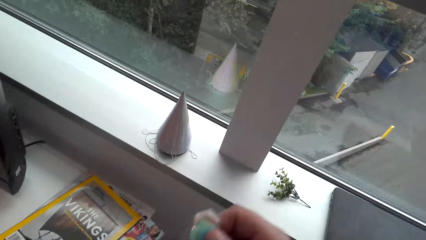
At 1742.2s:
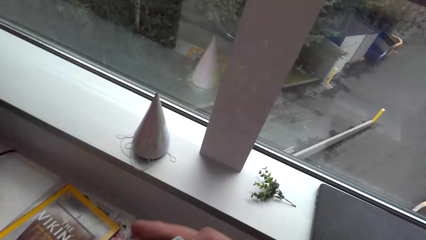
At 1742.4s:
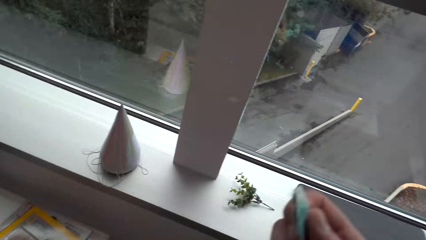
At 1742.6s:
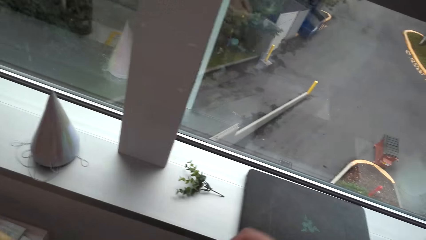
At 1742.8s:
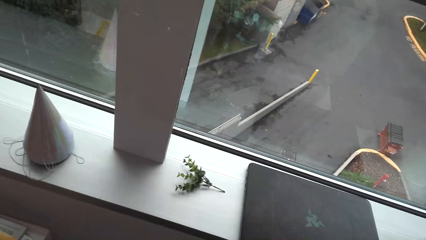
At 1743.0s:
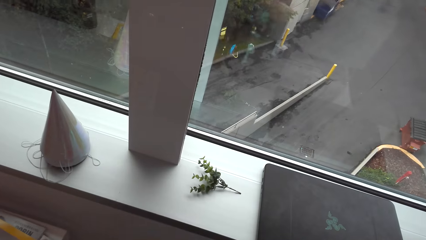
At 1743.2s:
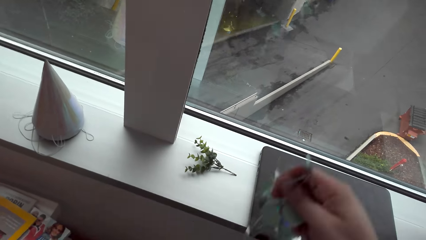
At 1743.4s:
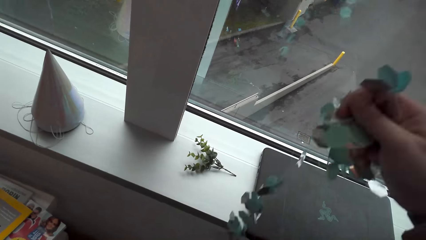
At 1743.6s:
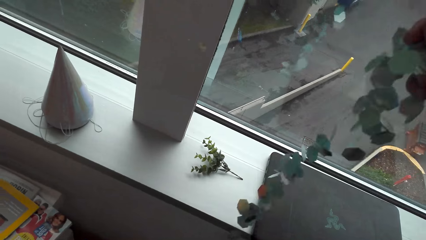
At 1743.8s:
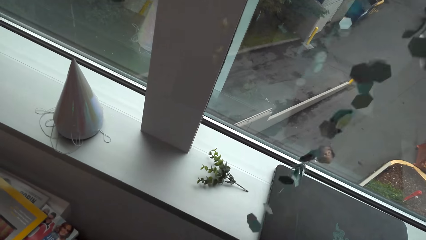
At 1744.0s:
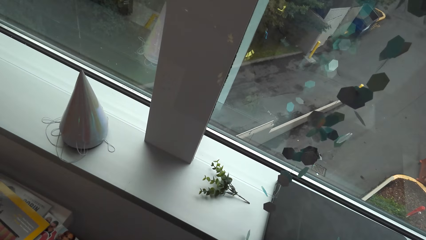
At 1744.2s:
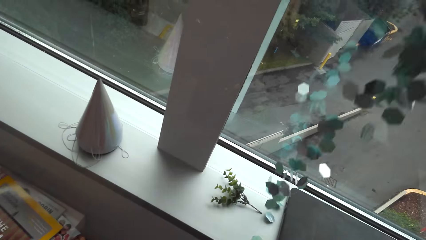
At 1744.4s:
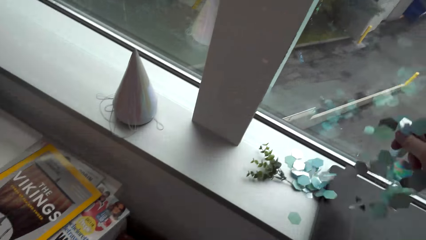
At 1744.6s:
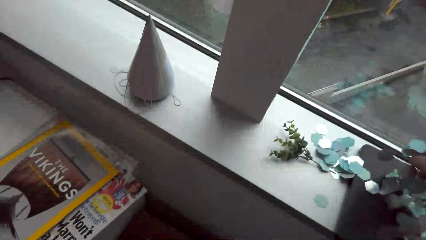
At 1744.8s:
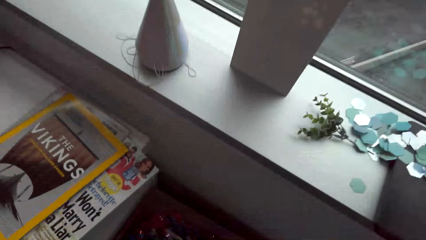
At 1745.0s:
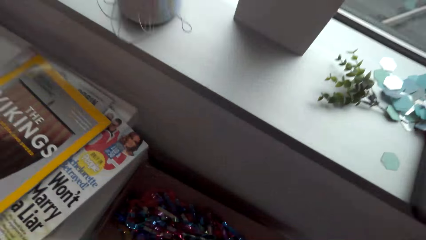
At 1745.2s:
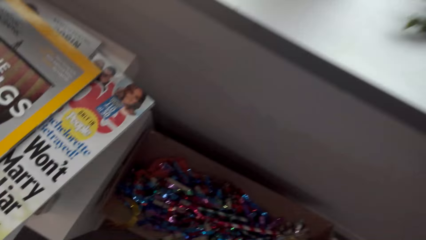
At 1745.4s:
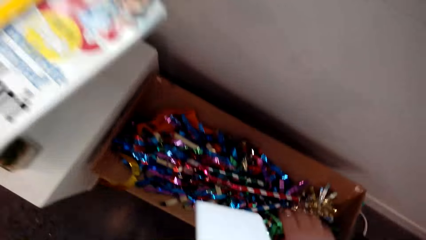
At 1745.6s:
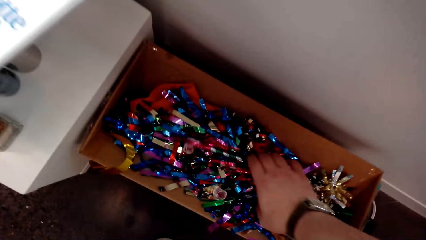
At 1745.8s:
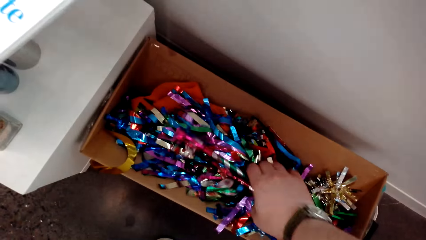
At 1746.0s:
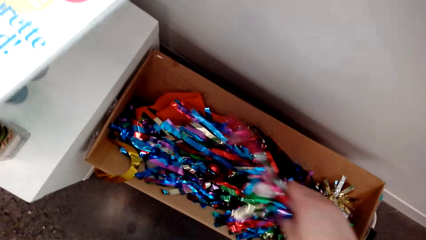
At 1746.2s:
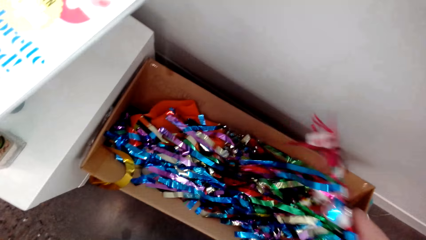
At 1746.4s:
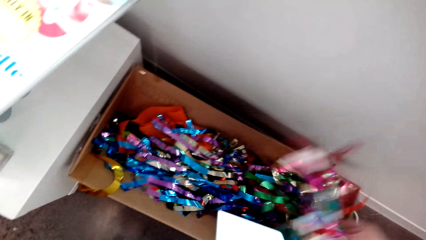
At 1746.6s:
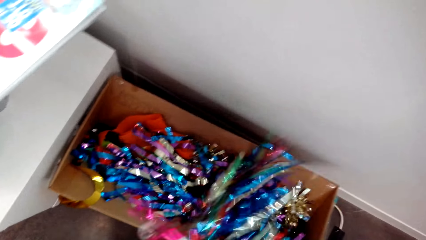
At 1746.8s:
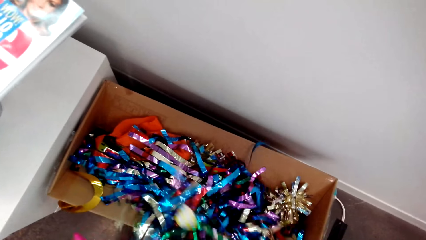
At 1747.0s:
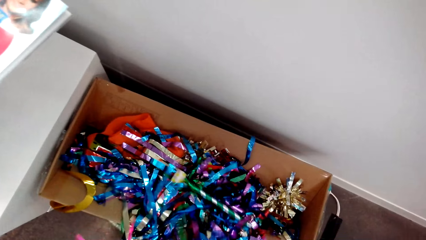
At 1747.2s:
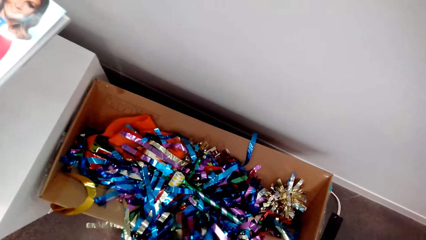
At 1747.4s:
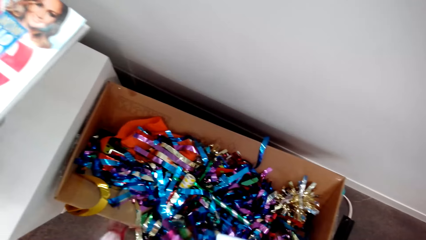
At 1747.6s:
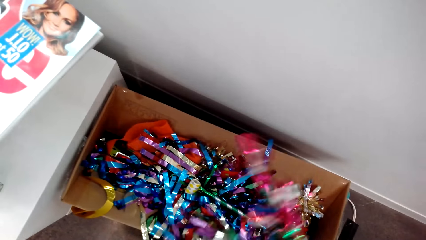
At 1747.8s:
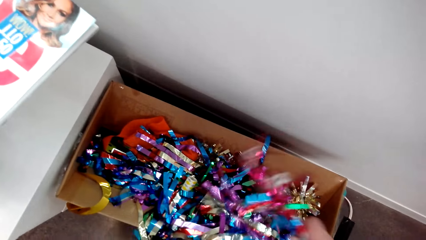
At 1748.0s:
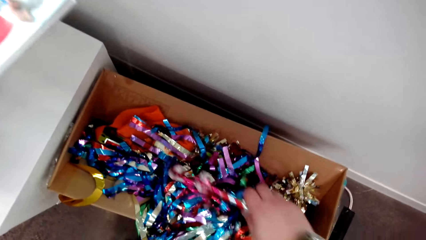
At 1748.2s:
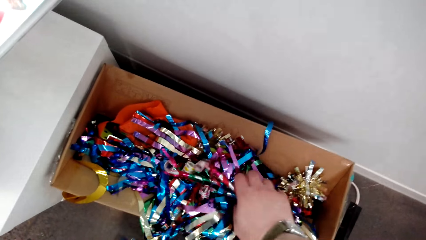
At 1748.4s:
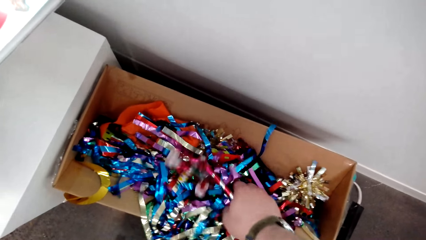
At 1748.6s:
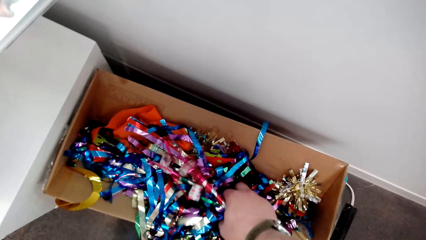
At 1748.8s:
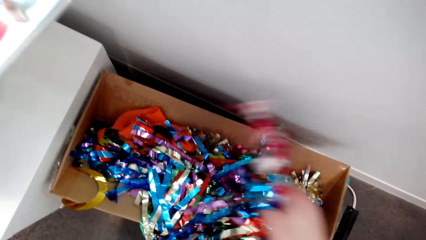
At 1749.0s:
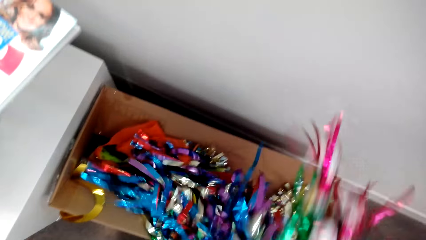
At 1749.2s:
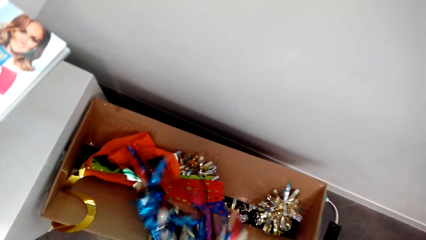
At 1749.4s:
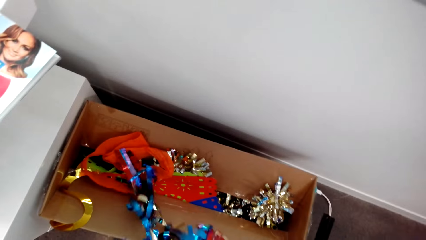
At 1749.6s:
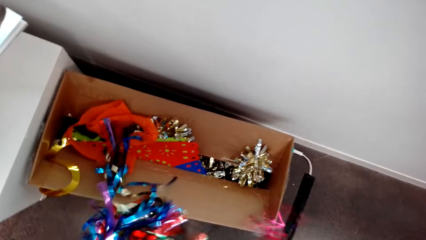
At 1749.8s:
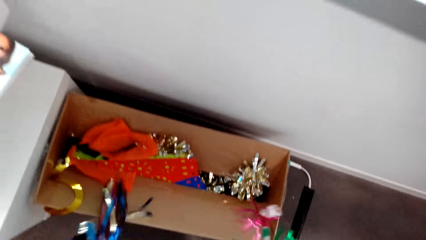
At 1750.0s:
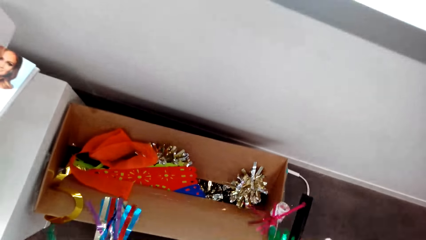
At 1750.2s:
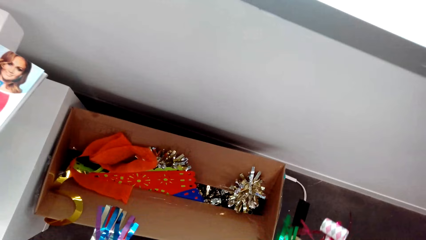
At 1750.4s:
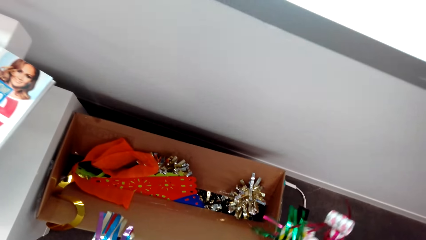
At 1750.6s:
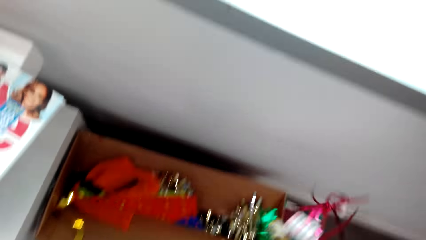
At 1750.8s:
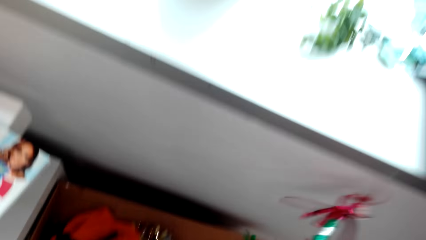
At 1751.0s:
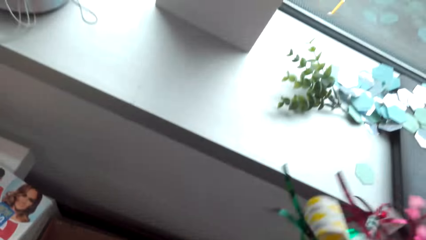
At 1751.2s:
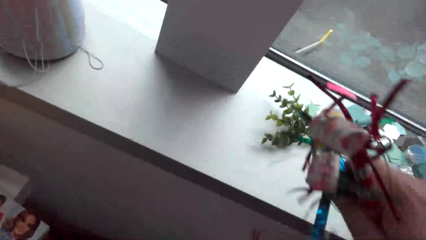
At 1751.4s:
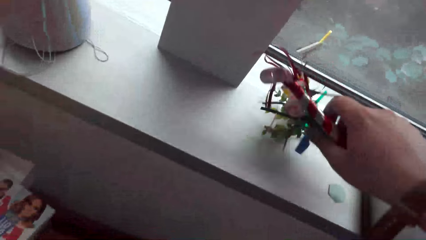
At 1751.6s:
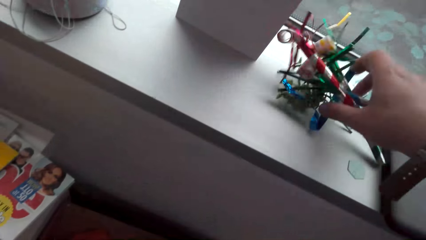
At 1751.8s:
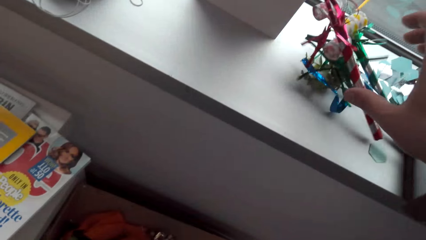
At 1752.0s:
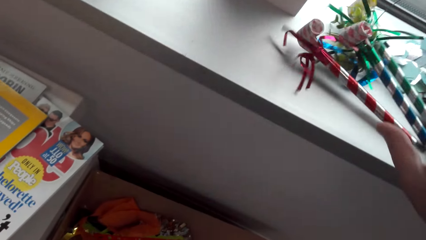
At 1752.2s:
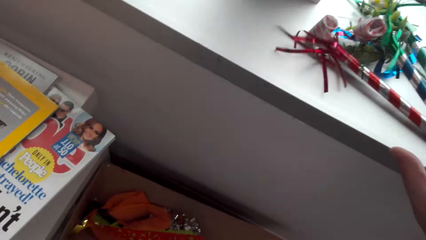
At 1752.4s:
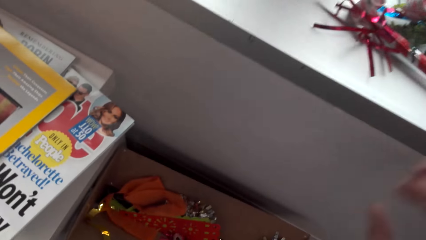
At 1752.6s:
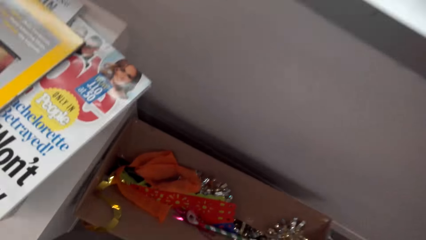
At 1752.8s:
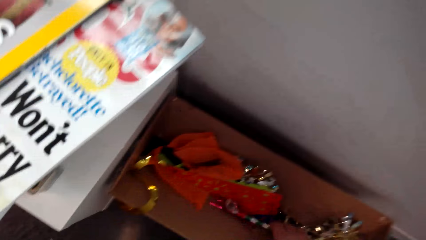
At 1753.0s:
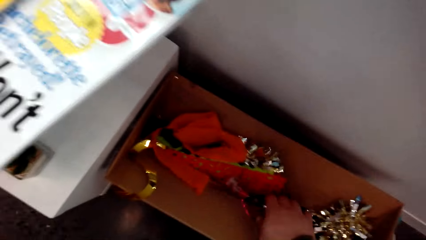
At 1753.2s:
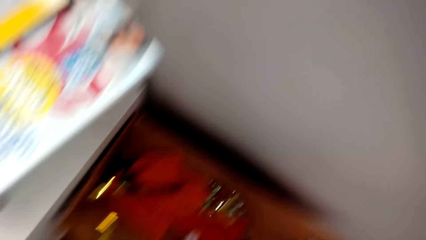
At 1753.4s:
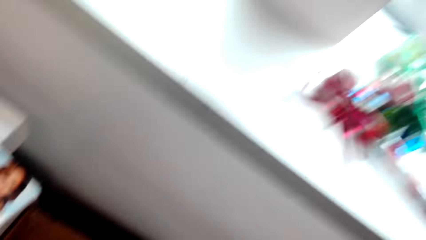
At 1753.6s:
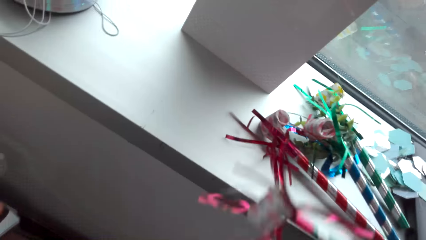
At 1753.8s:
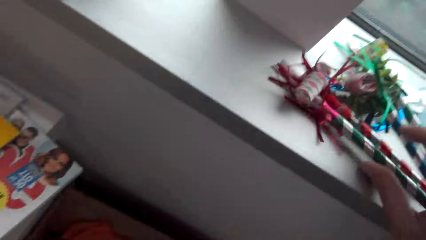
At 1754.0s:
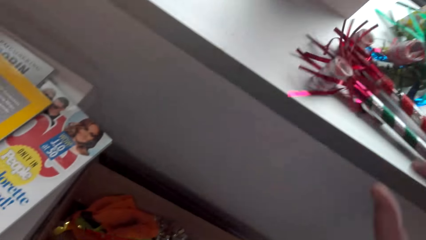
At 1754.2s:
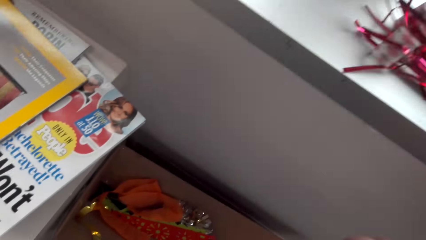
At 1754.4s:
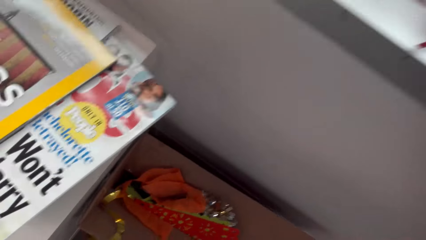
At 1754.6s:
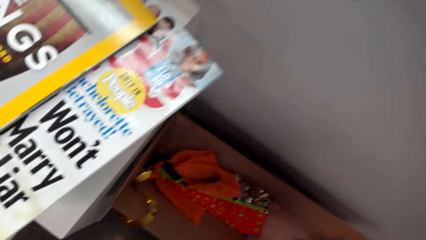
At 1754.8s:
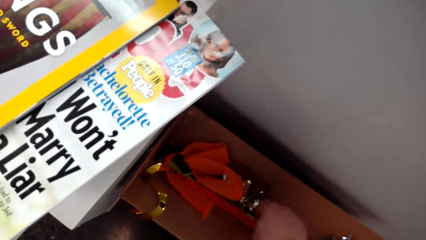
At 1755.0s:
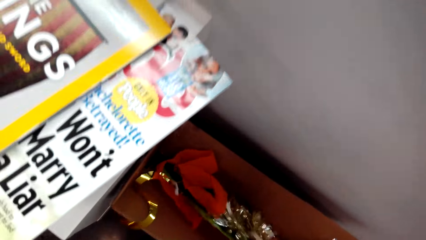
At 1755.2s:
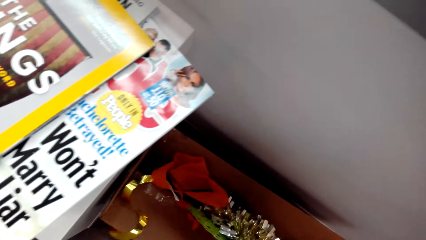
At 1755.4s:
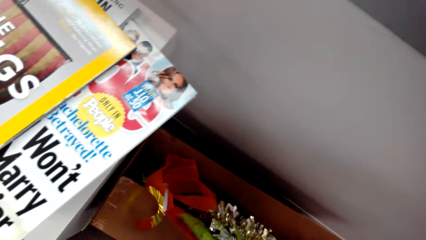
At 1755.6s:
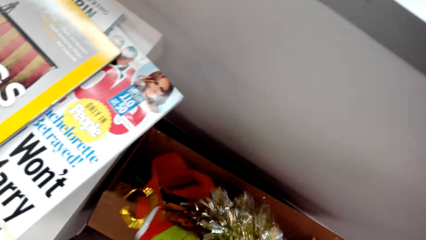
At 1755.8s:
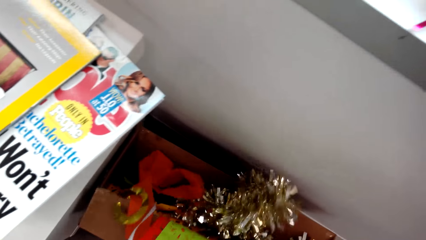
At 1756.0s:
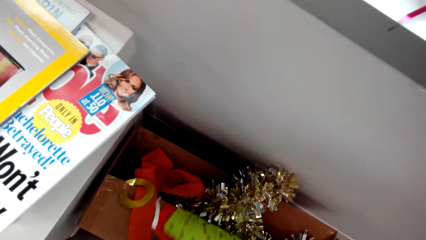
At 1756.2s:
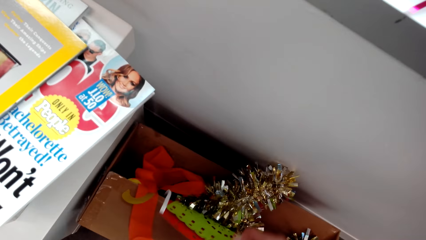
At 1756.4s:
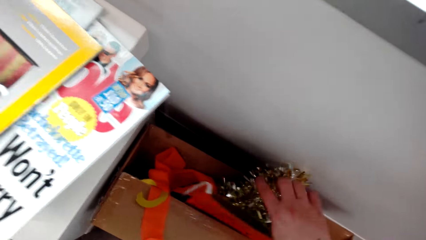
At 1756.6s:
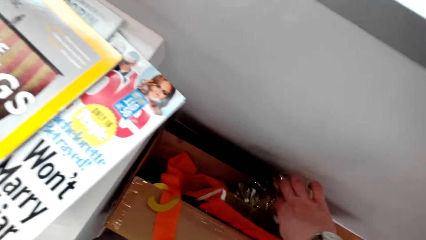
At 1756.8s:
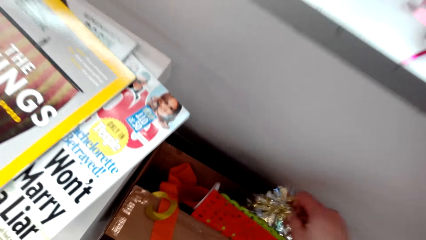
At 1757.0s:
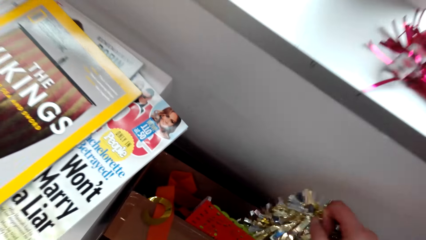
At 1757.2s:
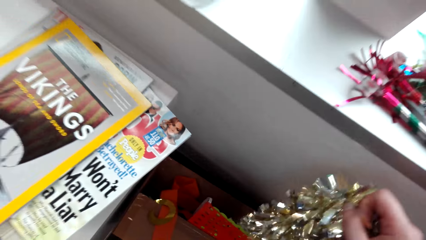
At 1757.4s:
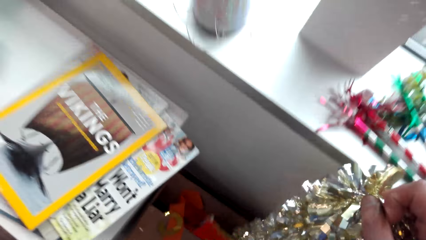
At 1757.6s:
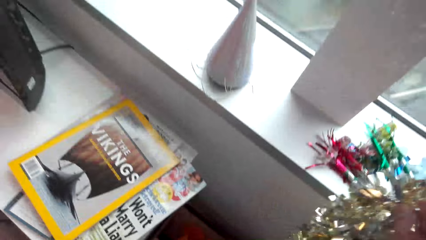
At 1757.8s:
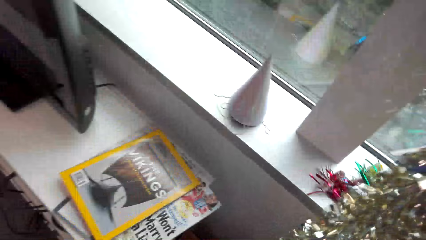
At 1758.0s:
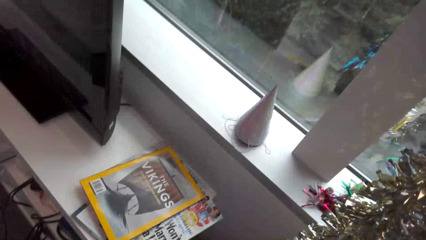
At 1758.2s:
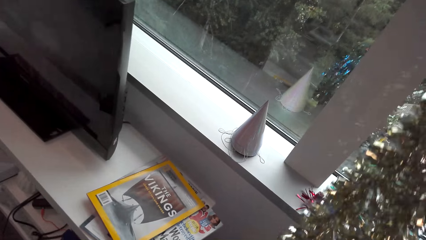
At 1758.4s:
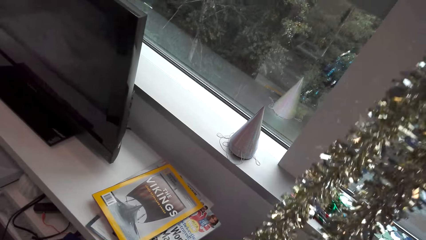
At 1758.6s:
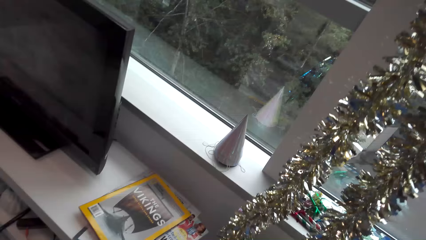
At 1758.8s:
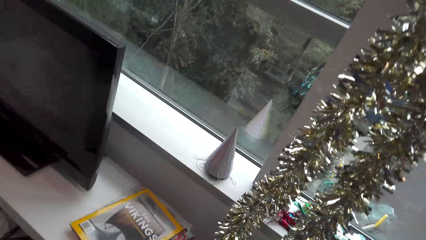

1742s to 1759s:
The camera wearer drops the flower or decoration on the window sill. They take other flowers out of the box. They drop the flowers on the window sill. They pick a flower in the box. They drop the flower on the window sill. They pick other flowers in the box. They stretch the flower.
